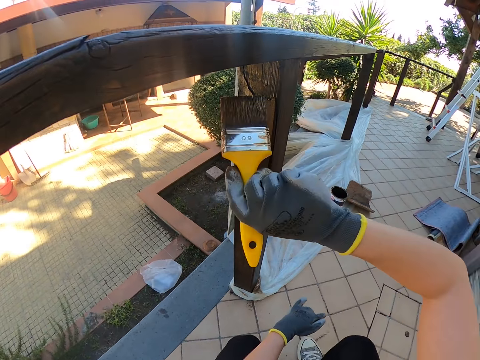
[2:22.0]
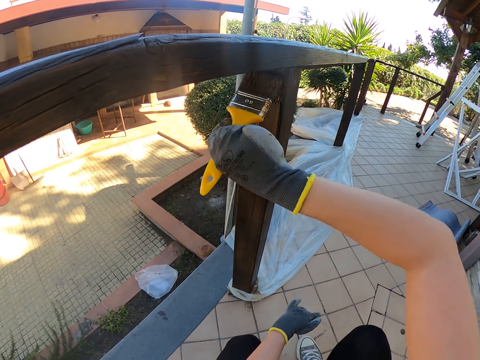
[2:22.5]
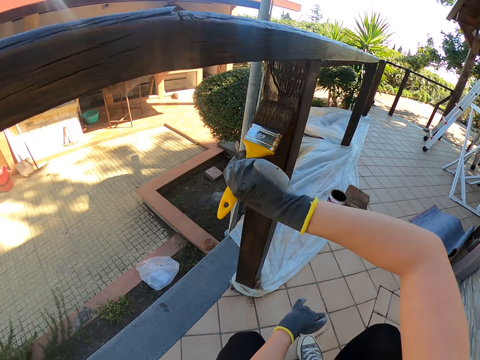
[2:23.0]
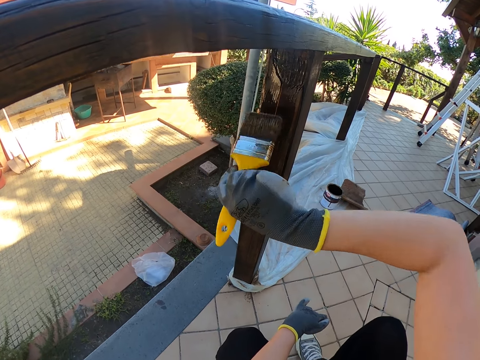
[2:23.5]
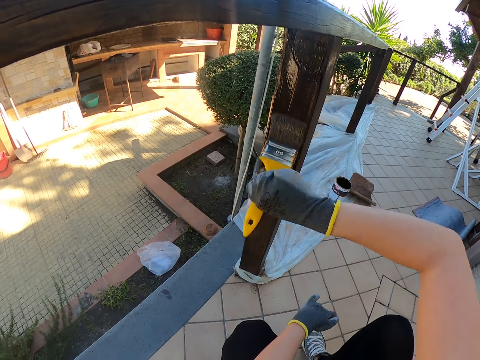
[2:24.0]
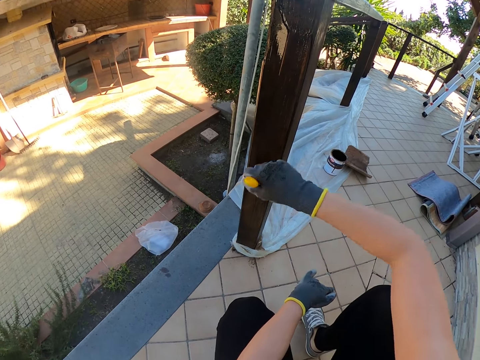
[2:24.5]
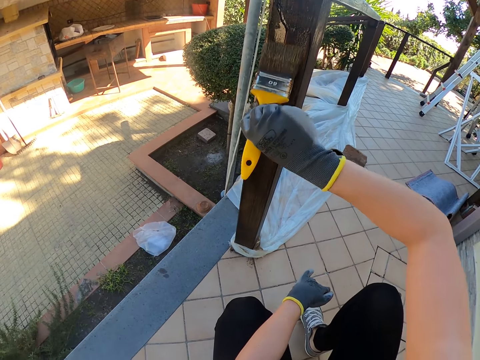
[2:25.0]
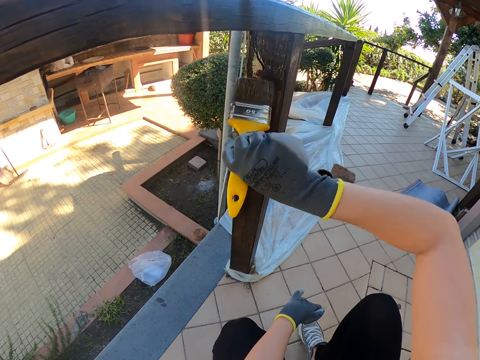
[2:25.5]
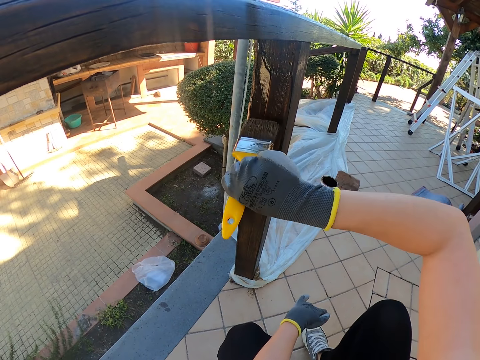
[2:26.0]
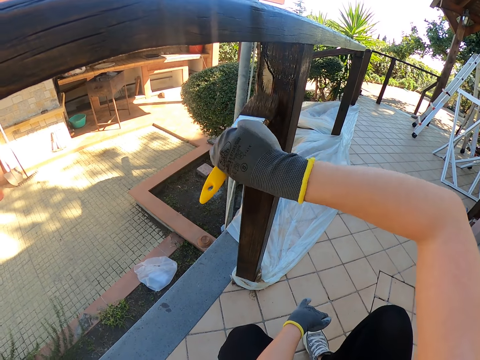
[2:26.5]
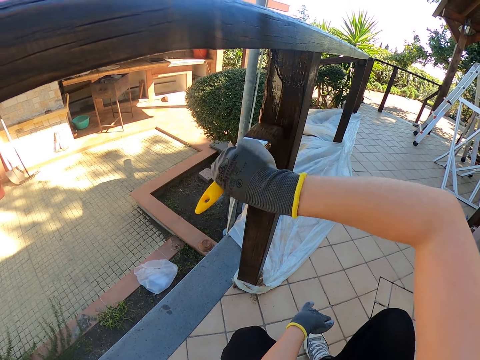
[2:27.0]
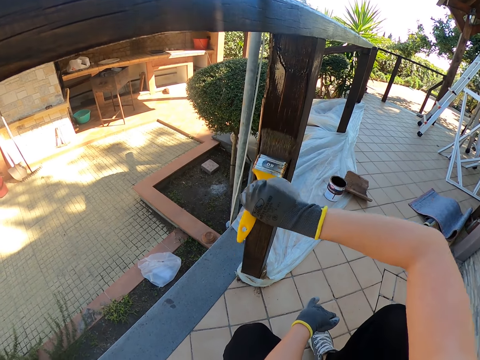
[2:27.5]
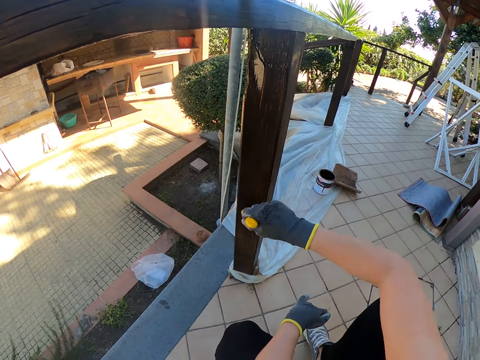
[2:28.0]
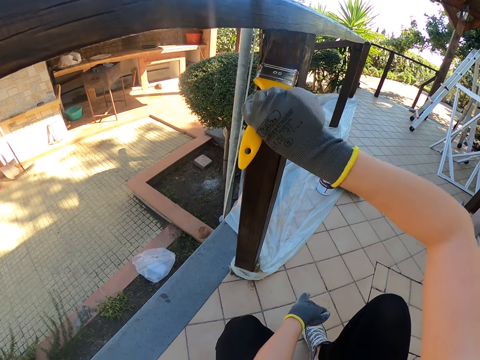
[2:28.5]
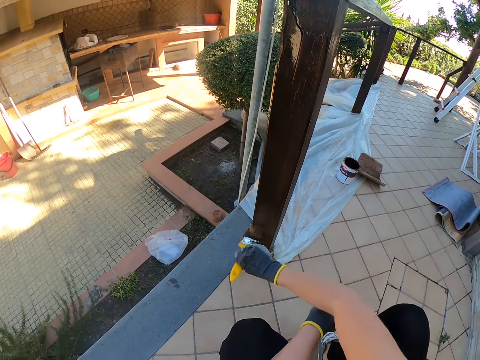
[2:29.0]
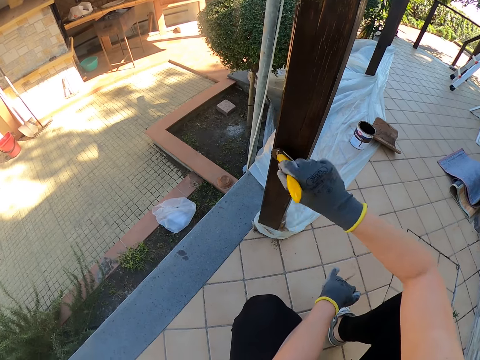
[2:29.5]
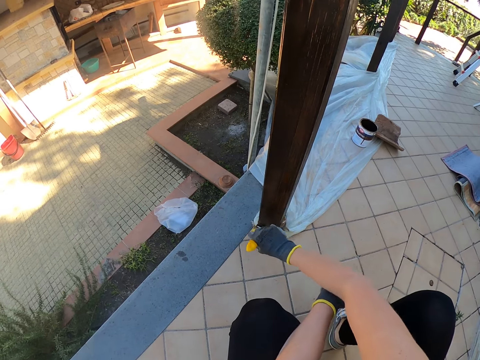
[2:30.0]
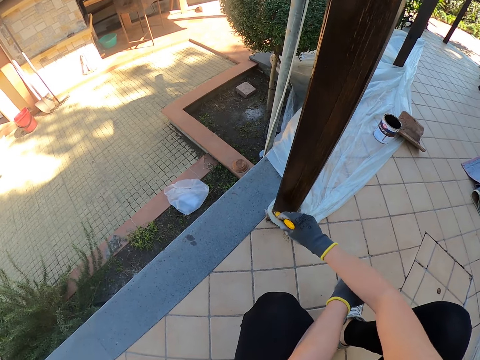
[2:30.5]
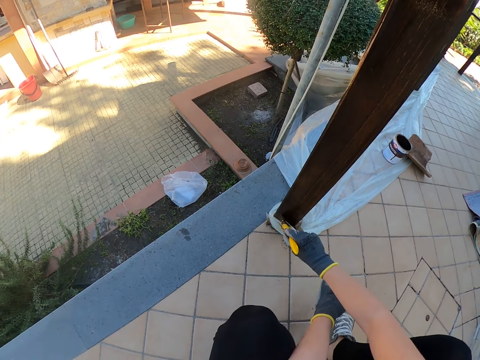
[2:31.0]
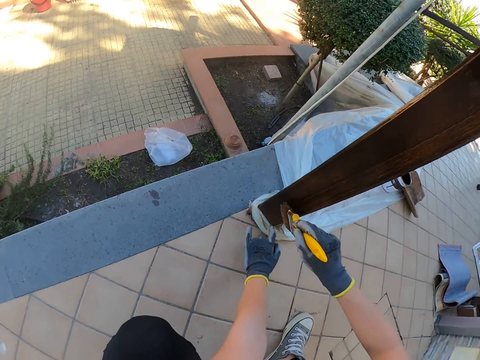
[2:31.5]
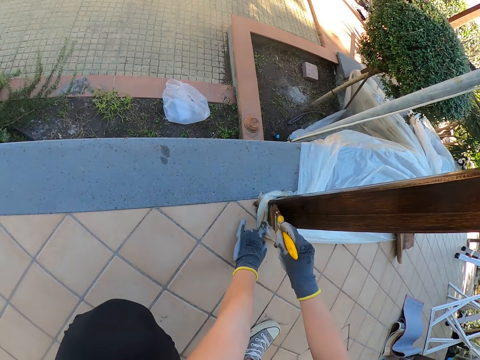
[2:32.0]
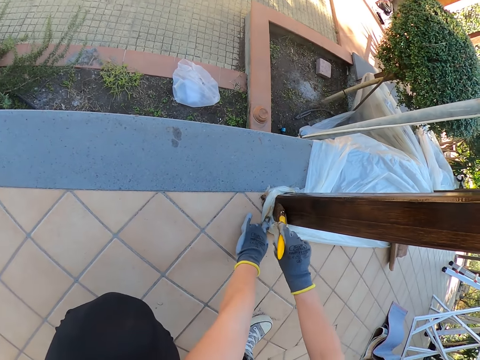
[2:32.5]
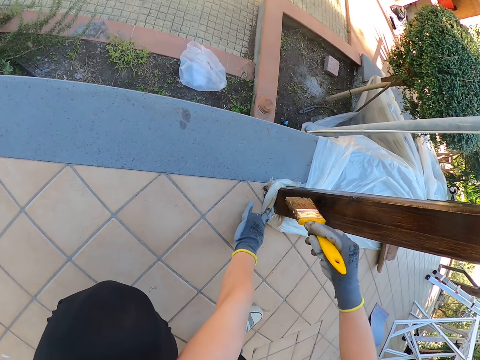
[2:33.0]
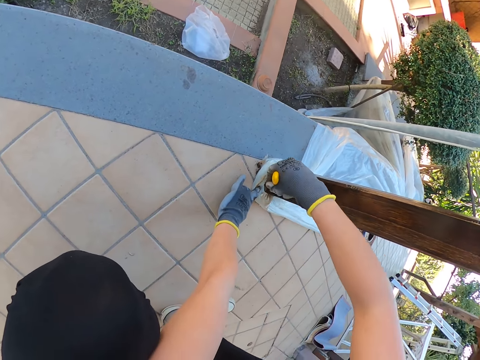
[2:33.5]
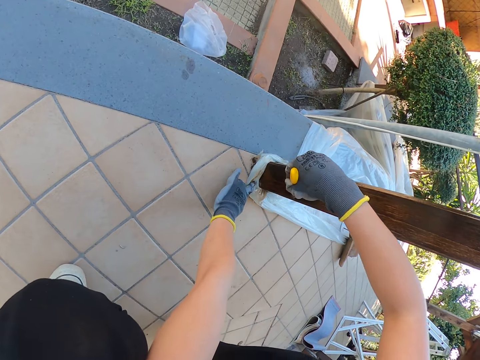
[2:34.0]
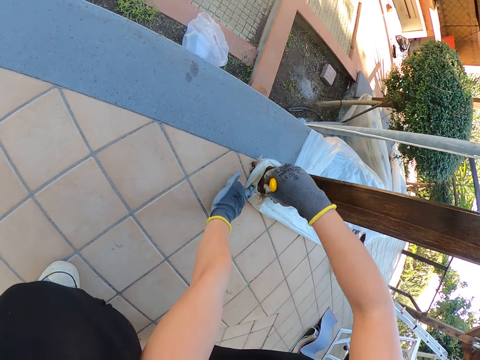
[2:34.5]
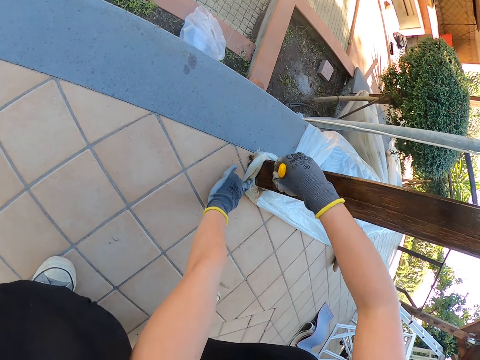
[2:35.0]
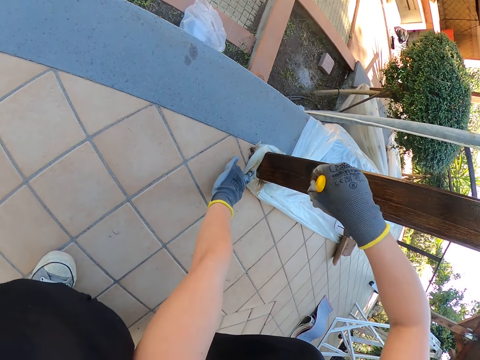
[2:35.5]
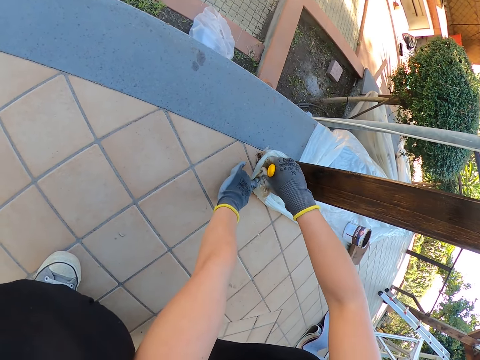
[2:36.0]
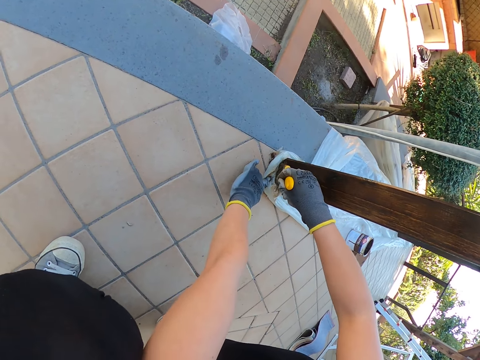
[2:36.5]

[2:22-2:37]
The camera wearer paints the wooden guard rail. He holds down the nylon with his left hand.

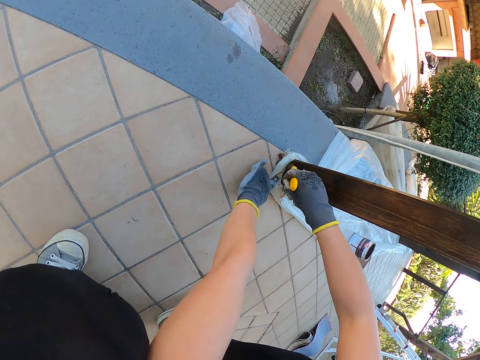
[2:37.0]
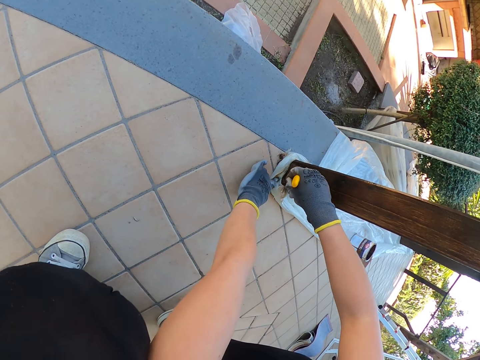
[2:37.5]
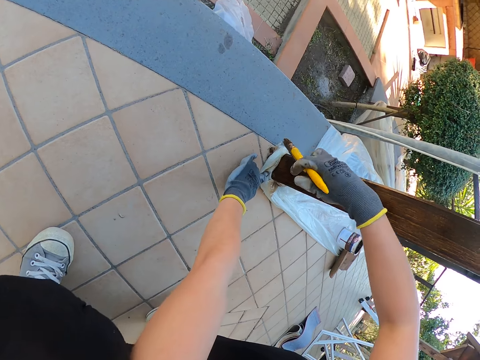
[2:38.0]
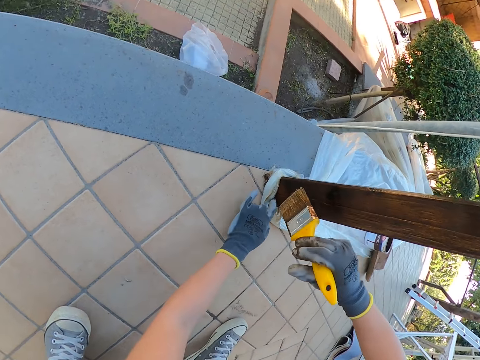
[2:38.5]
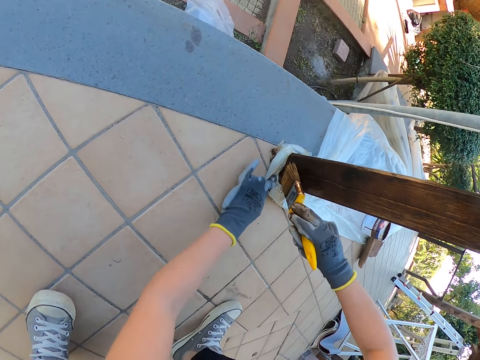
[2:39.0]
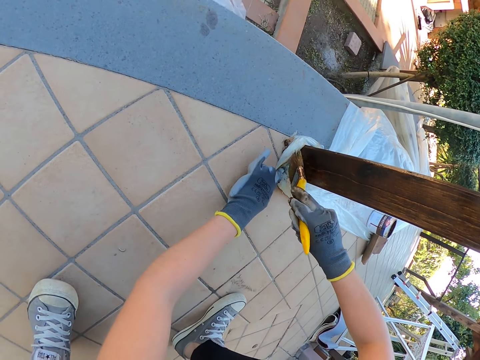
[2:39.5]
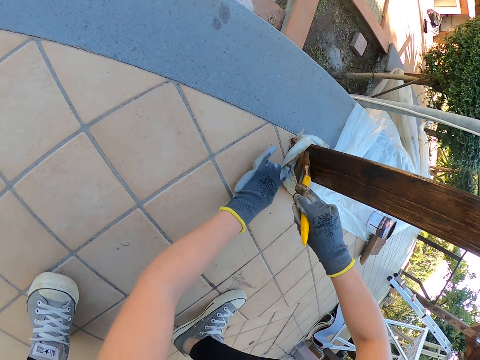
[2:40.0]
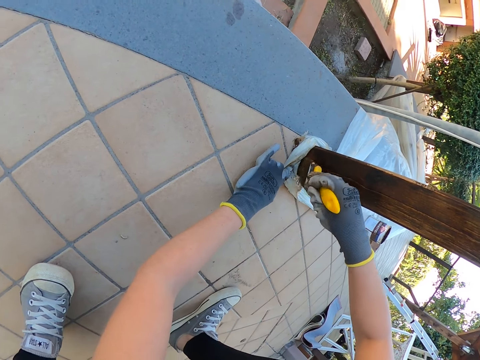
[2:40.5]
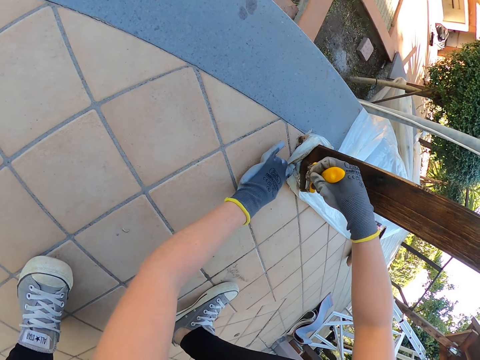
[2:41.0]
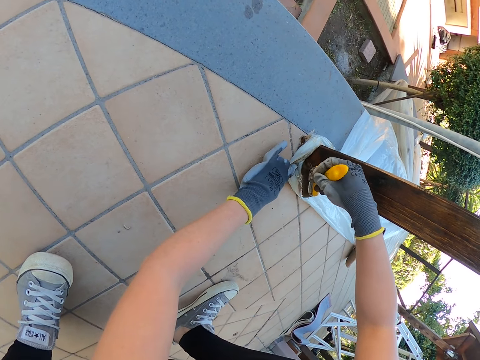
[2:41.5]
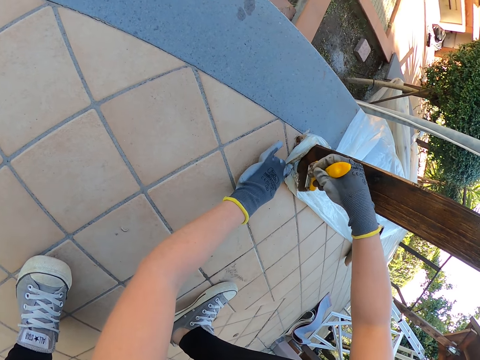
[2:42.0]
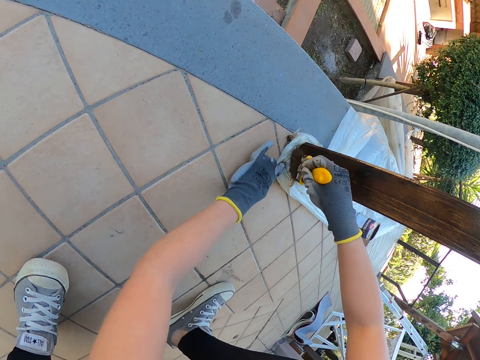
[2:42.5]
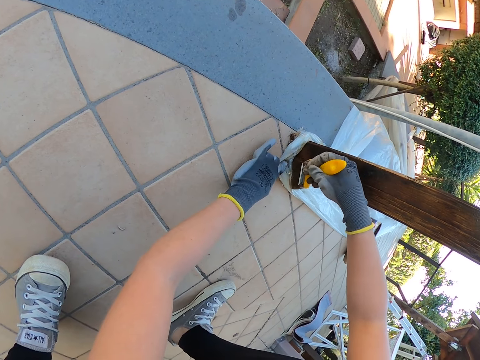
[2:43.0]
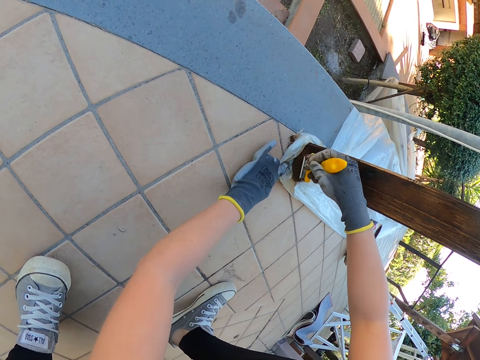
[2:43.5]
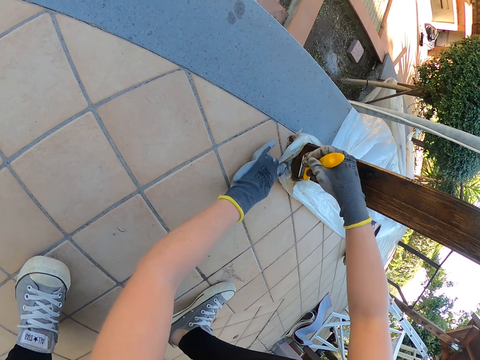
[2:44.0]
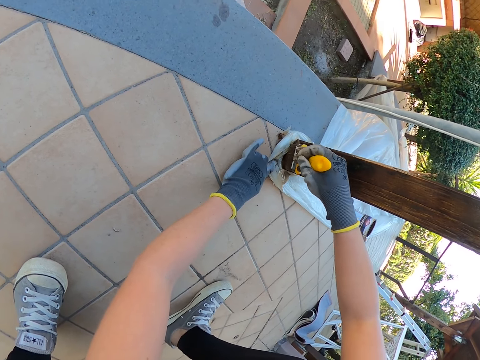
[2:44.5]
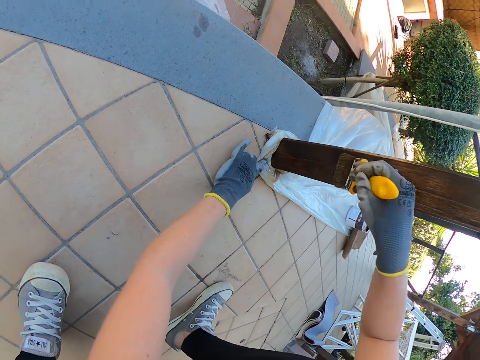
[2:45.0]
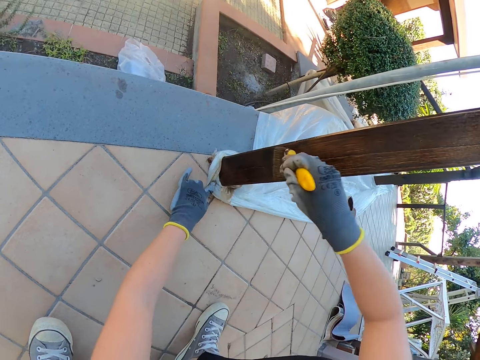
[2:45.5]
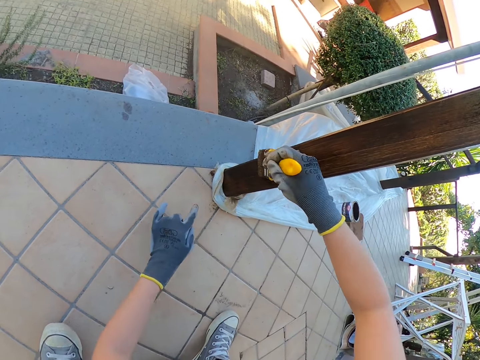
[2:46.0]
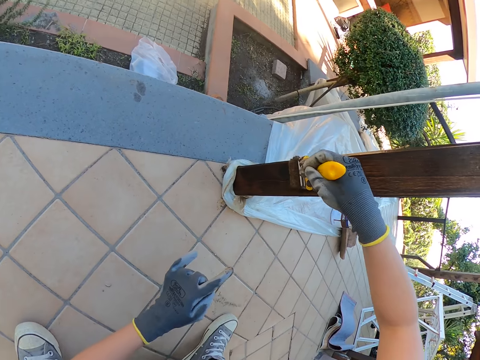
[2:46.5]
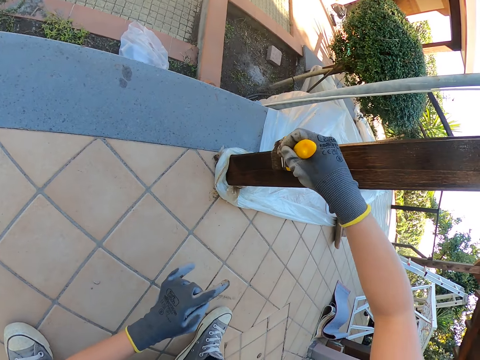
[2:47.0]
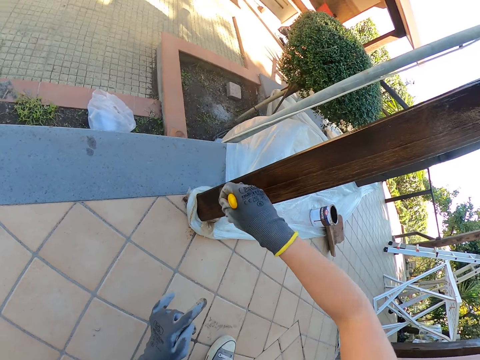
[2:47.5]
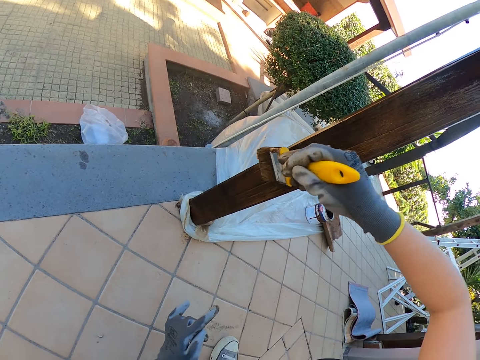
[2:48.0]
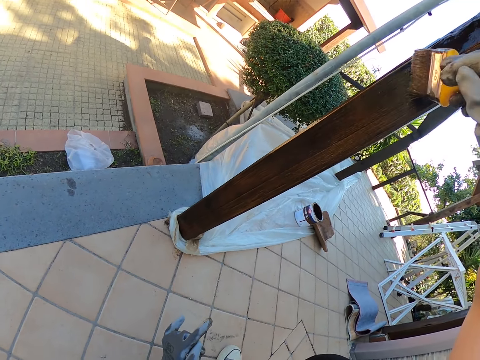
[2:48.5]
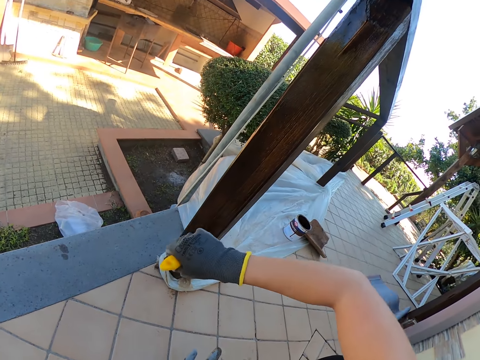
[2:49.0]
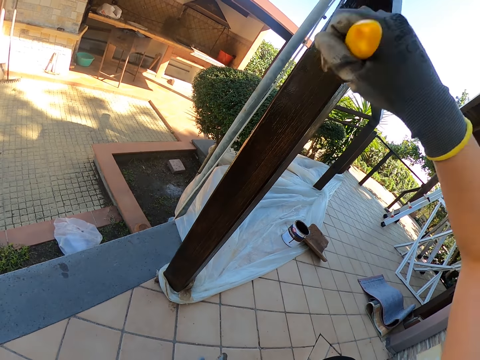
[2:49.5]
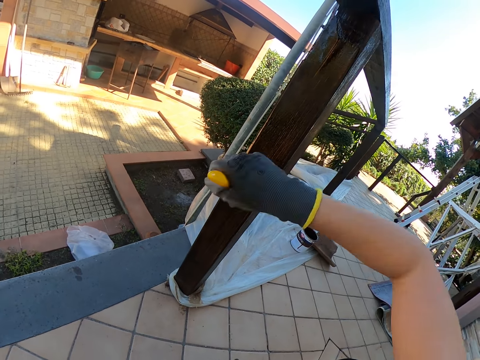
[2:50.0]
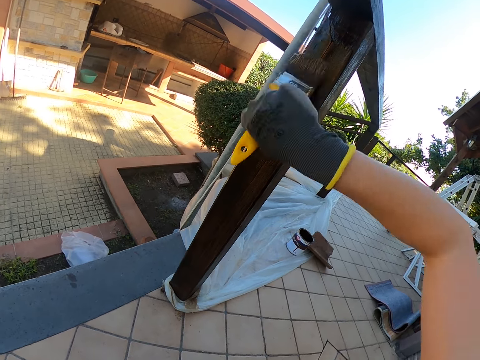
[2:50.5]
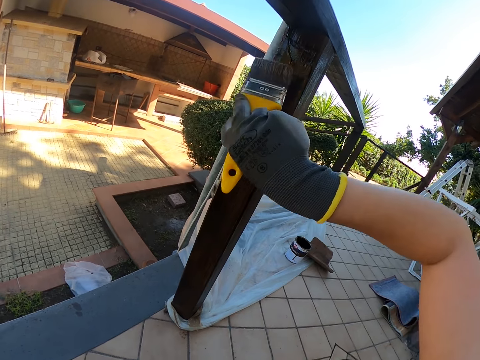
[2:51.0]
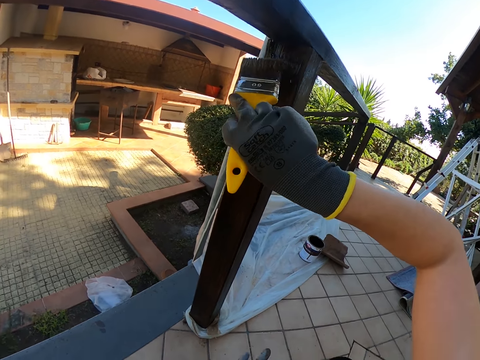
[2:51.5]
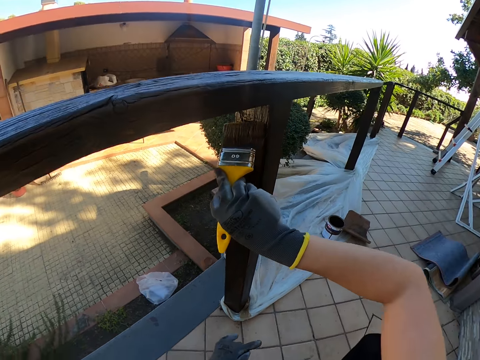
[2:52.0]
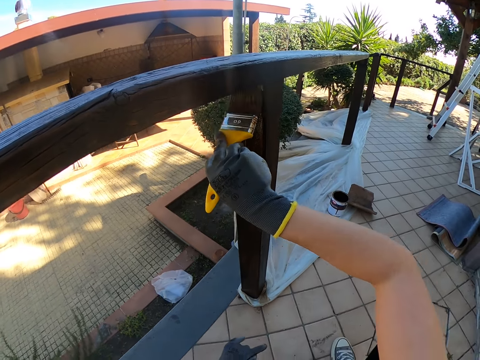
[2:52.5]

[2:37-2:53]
The camera wearer removes a finger from the polythene sheet.
